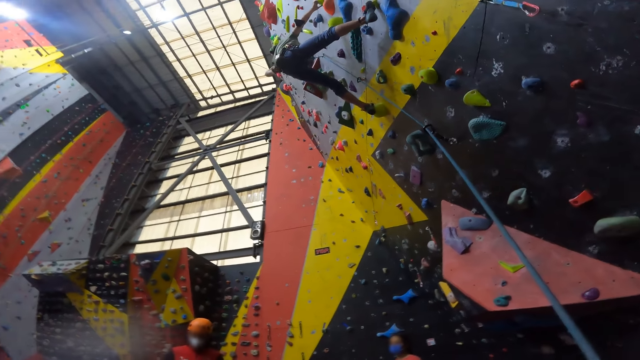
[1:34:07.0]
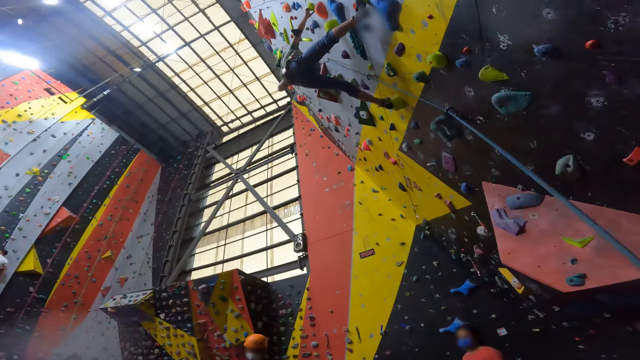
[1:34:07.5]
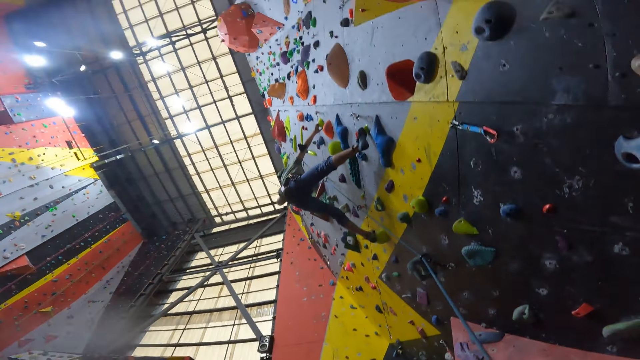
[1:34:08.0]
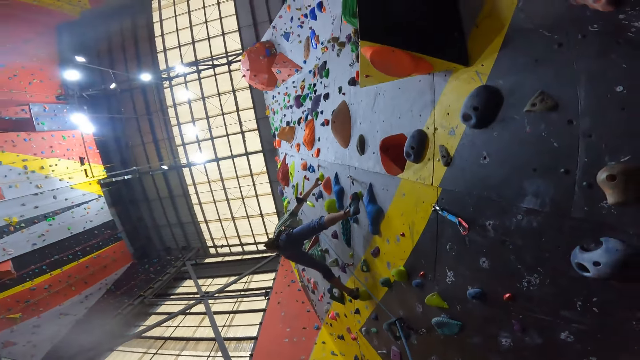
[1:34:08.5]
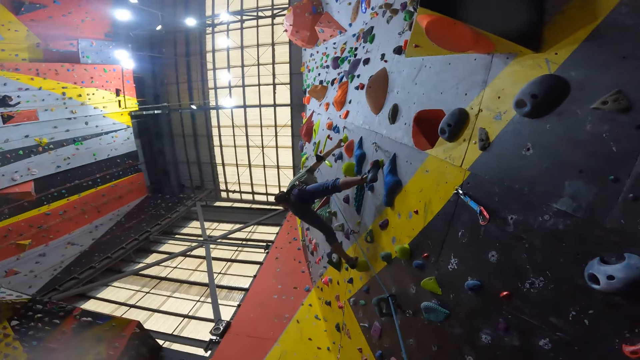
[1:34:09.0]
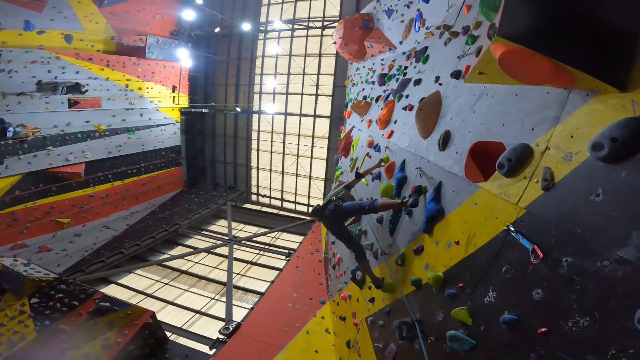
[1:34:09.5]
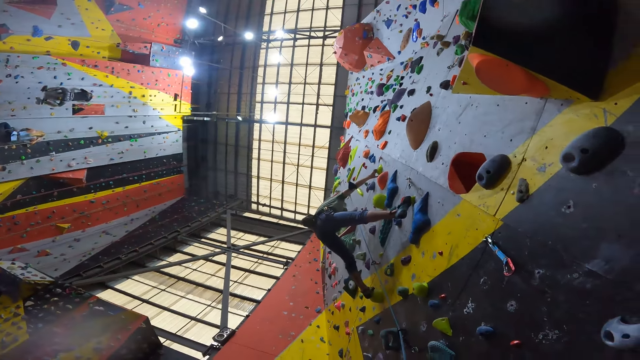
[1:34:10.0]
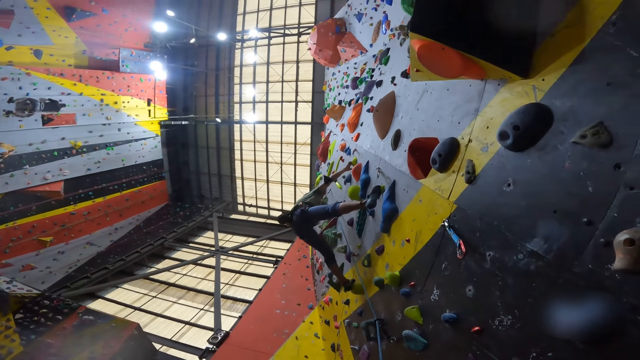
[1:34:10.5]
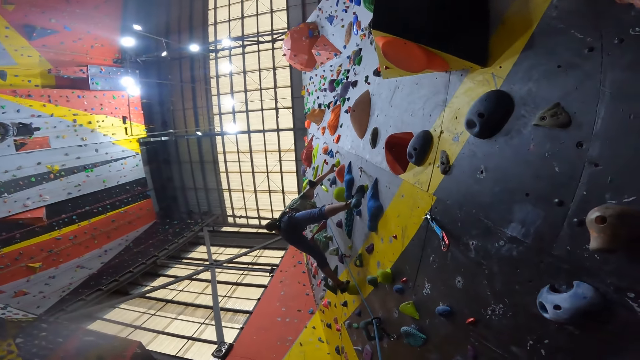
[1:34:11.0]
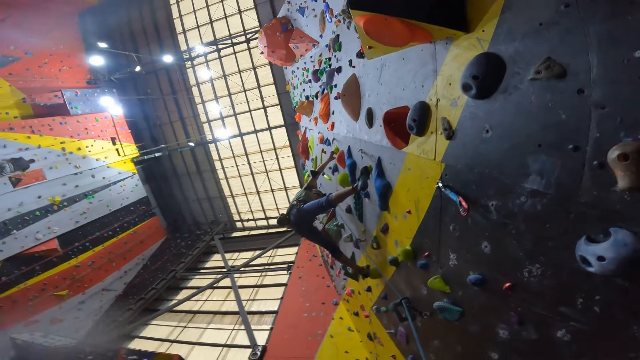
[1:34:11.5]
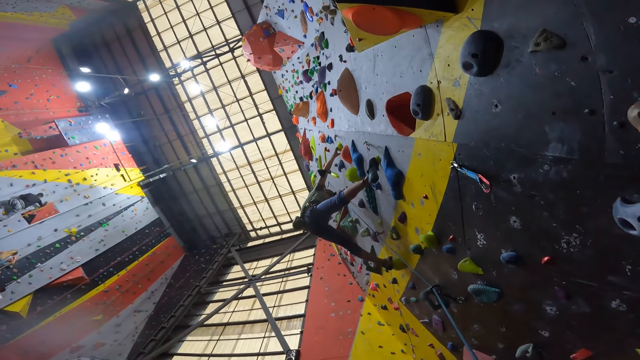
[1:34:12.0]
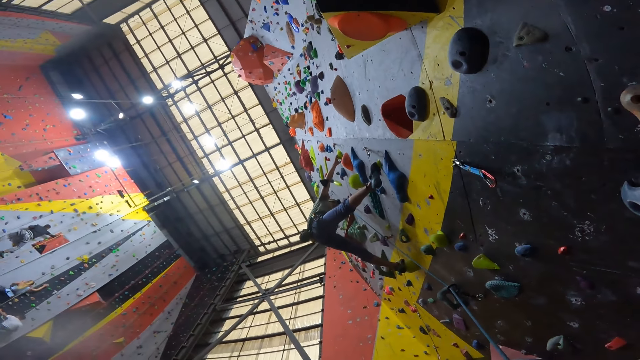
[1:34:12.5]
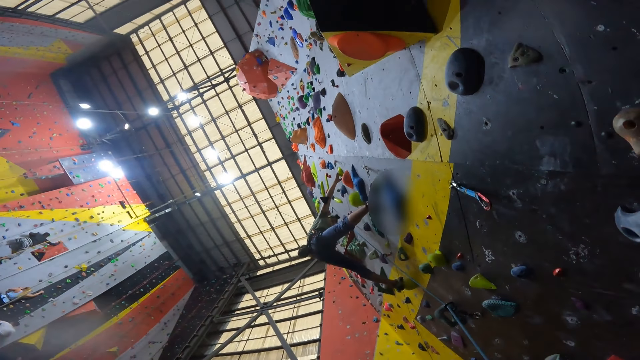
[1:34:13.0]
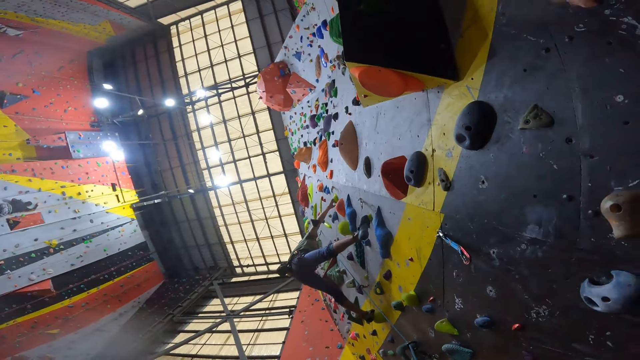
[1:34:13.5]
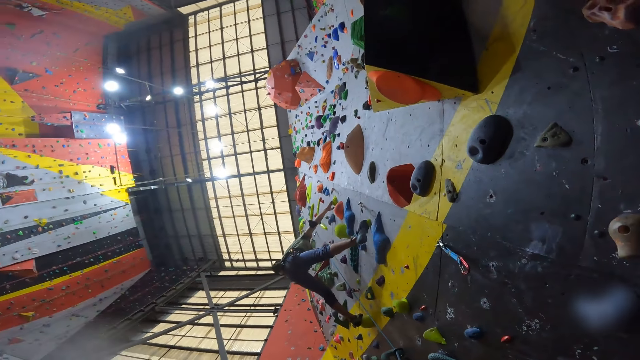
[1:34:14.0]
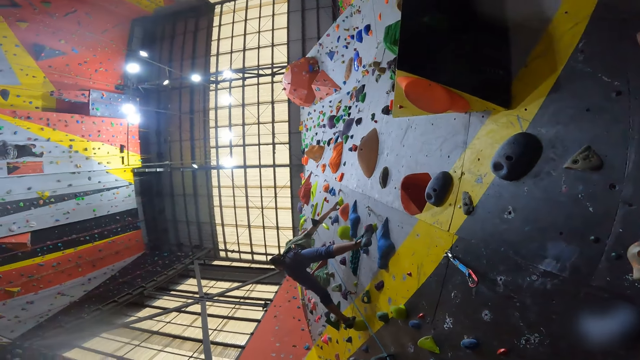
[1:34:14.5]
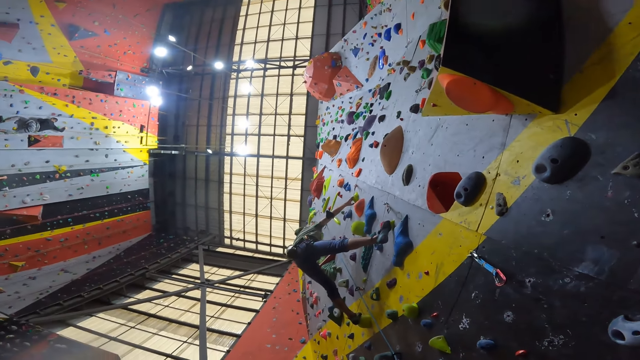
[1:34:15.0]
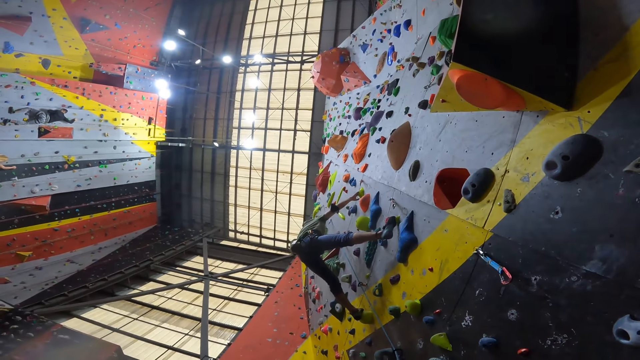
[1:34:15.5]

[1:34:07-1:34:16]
The camera wearer turns round.

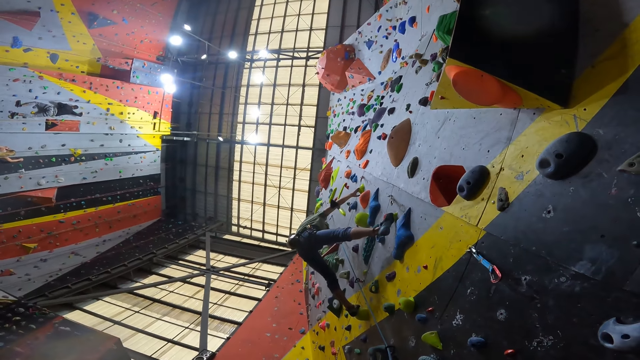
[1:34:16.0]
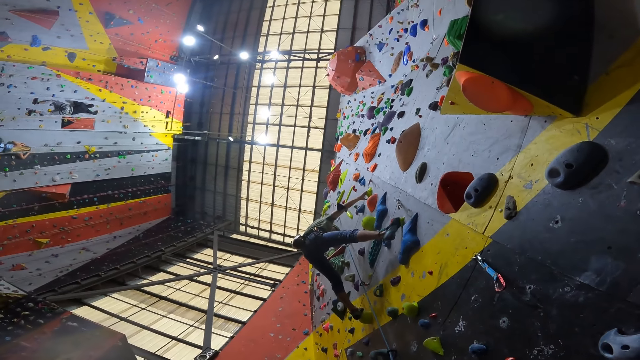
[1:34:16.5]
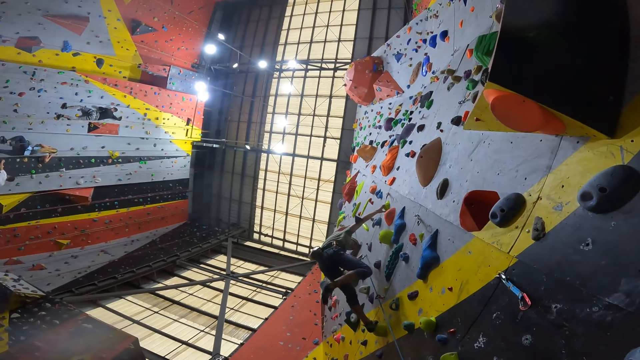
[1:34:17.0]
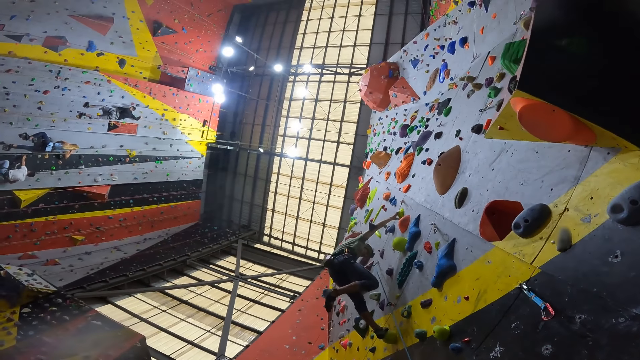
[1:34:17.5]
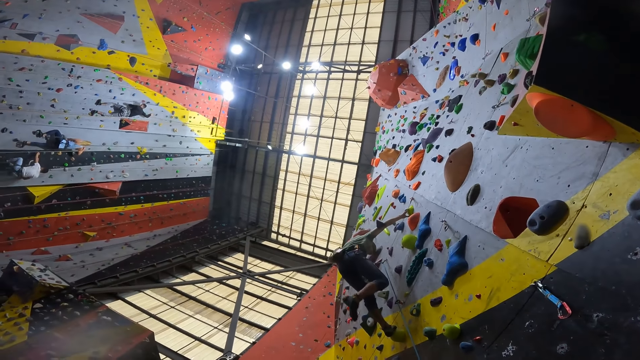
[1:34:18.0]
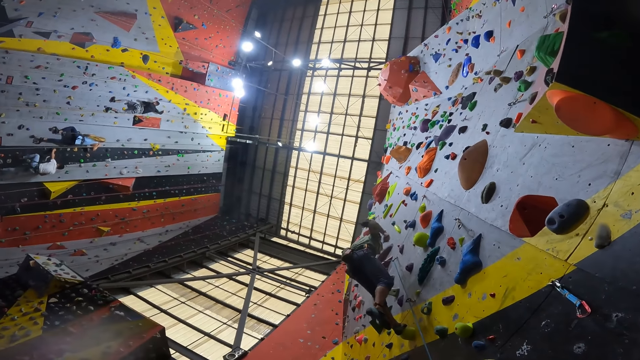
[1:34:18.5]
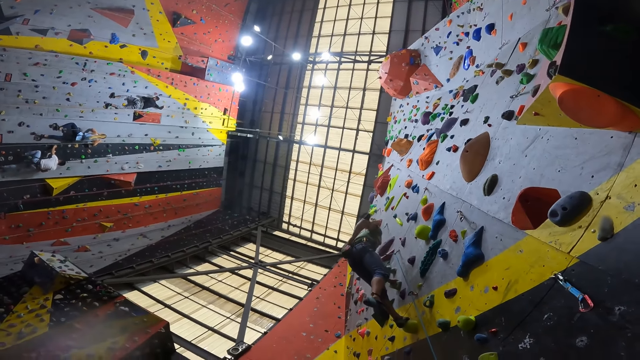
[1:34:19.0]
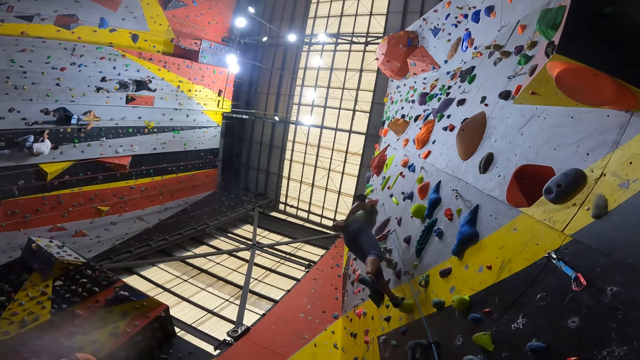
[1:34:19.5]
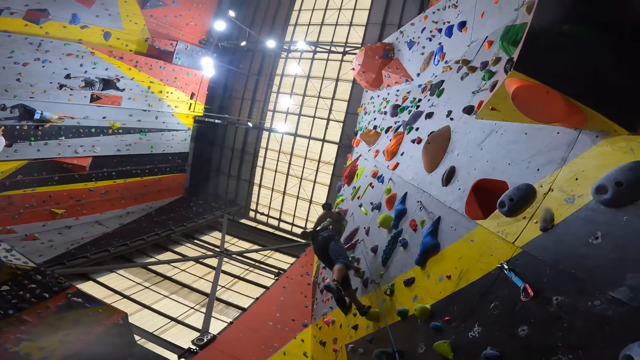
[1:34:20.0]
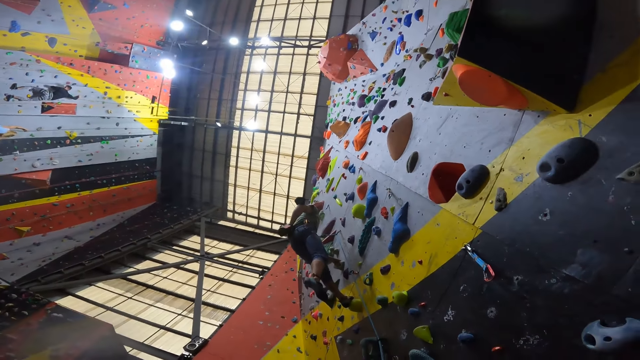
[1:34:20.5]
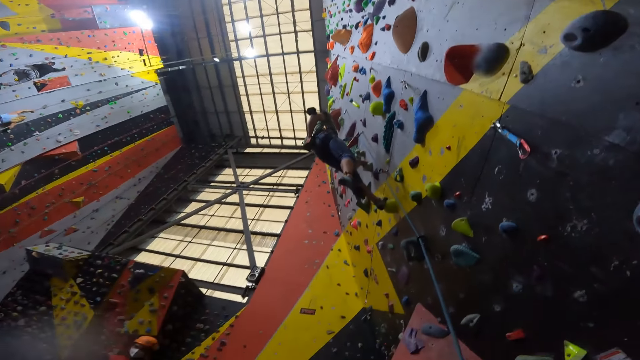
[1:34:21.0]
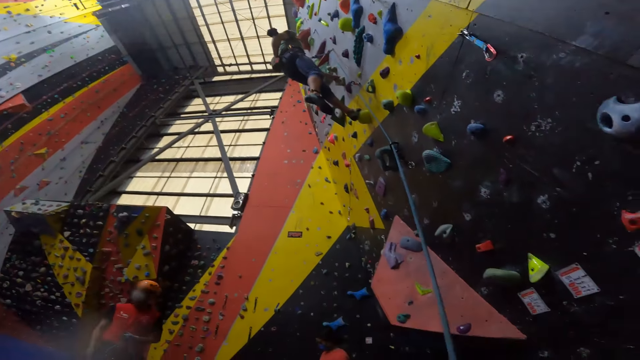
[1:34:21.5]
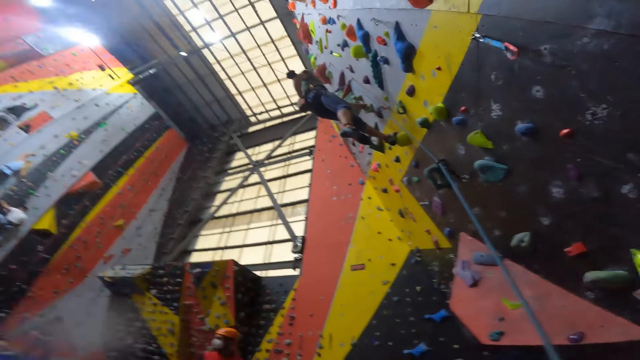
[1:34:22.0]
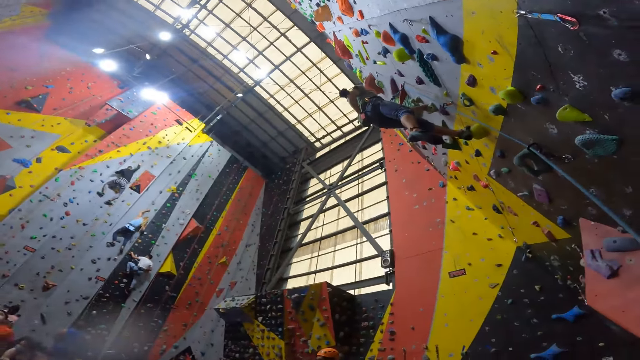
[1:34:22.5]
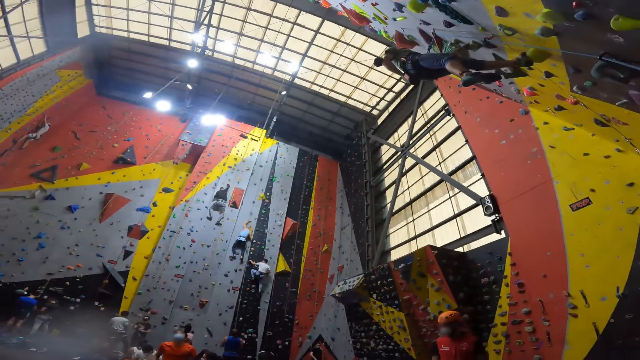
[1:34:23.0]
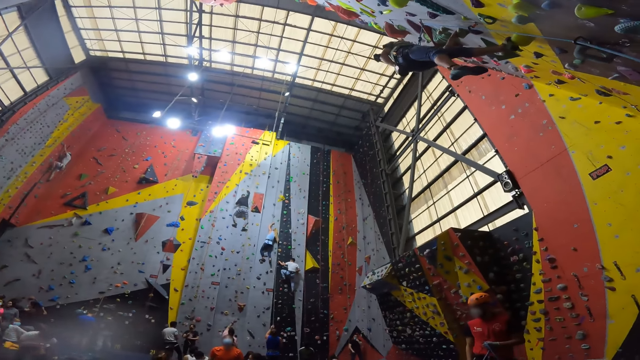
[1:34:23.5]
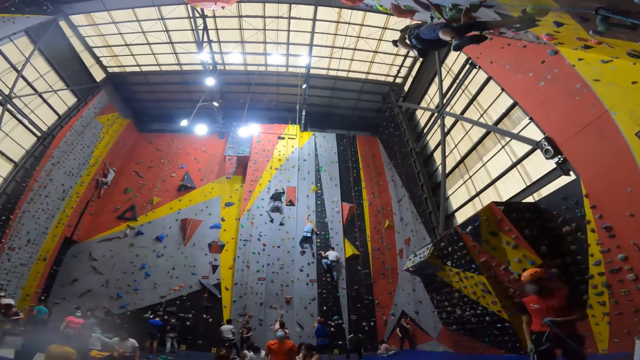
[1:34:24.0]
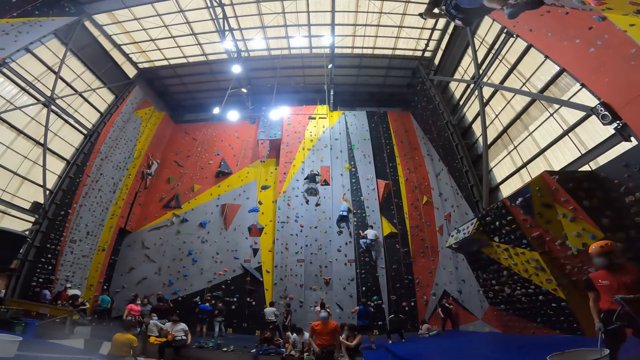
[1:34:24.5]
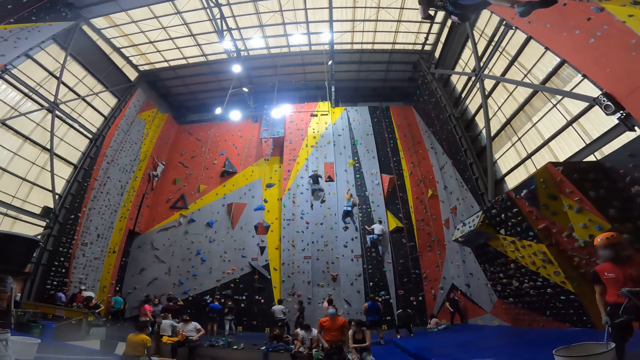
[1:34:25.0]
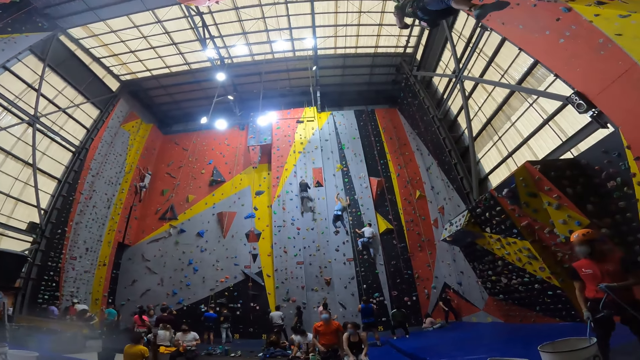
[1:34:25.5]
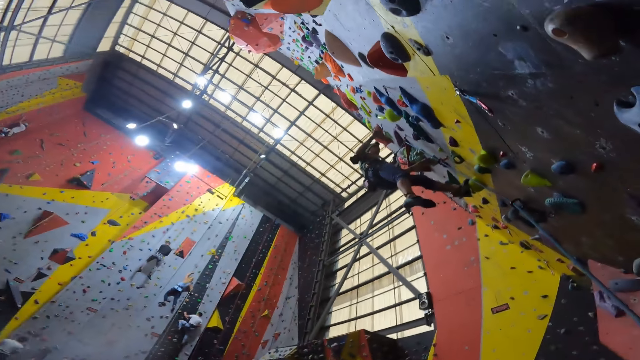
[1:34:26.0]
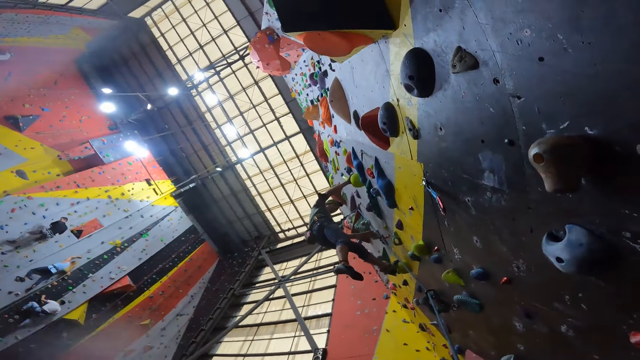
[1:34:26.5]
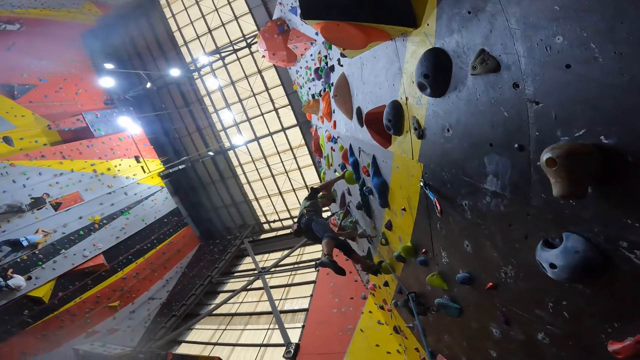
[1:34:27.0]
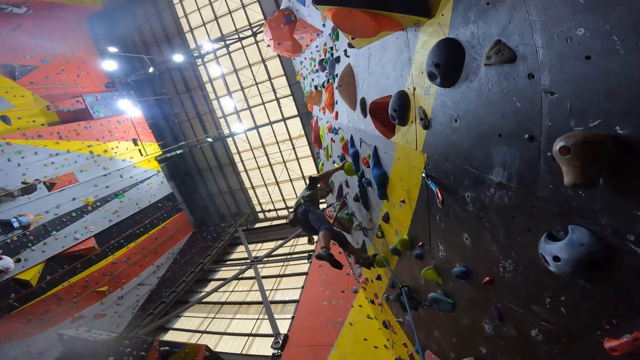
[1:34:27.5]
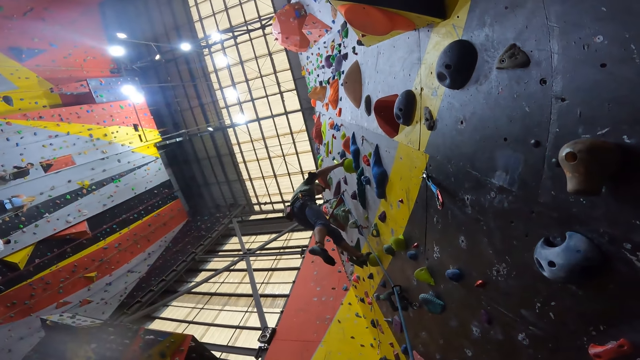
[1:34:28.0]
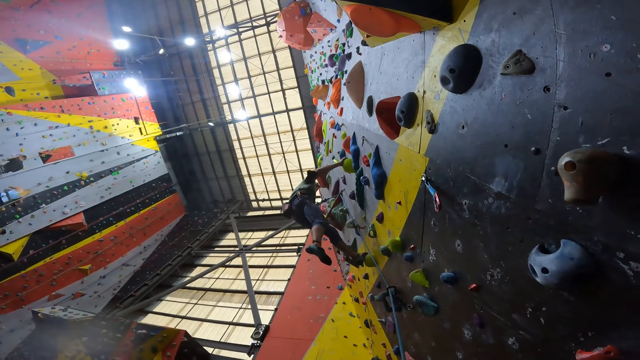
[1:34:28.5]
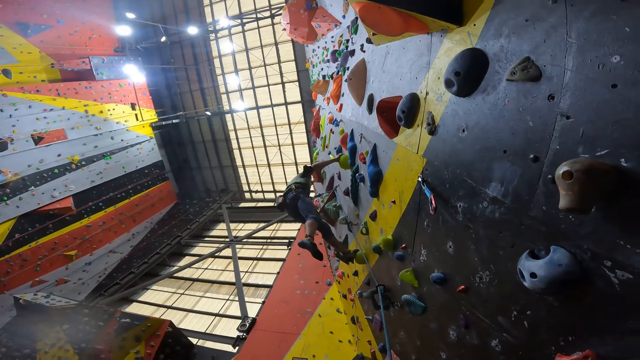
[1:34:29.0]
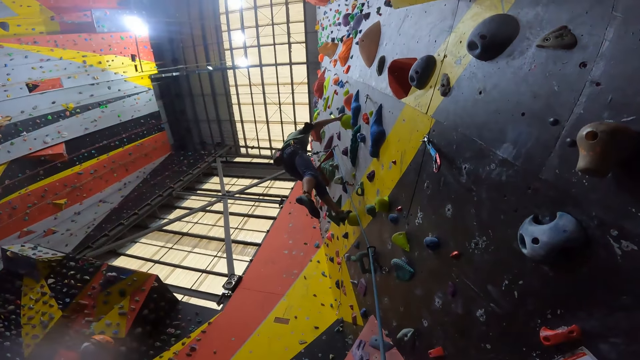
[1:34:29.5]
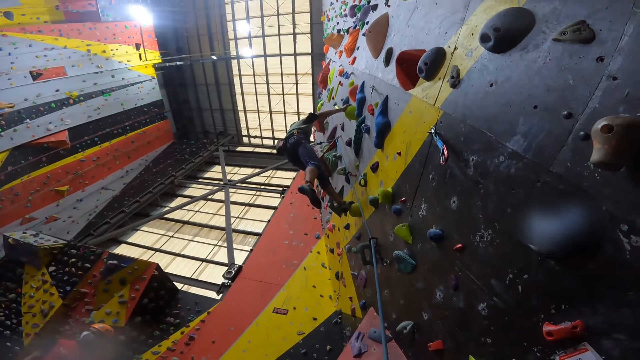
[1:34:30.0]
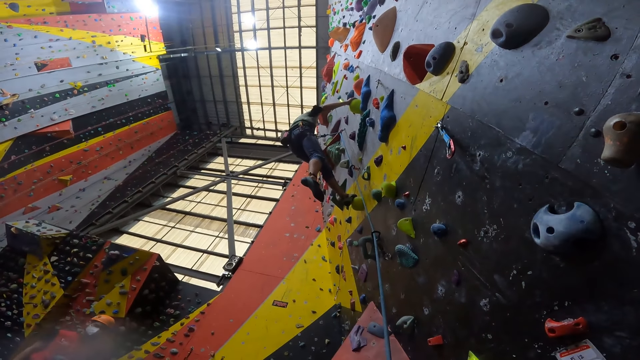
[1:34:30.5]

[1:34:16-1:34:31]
The camera wearer turns round. They look around. A person looks at the camera wearer.
